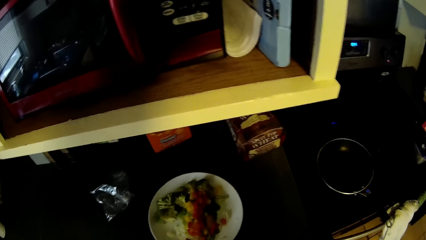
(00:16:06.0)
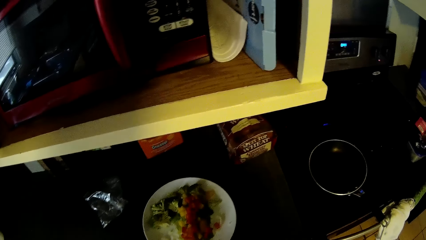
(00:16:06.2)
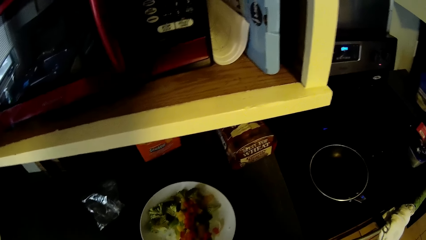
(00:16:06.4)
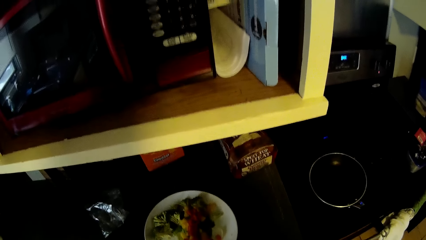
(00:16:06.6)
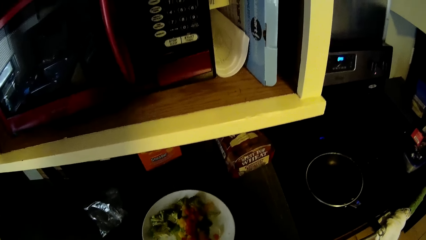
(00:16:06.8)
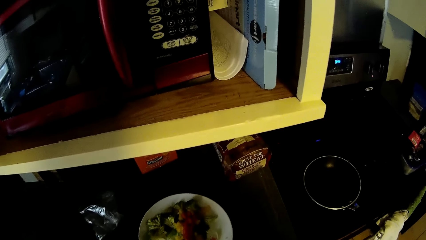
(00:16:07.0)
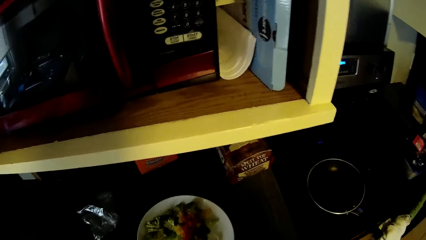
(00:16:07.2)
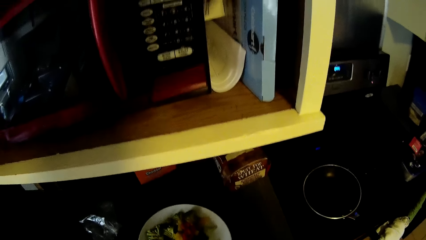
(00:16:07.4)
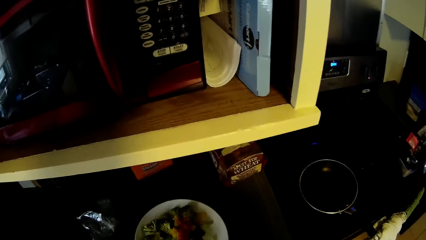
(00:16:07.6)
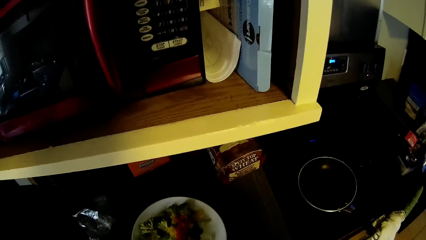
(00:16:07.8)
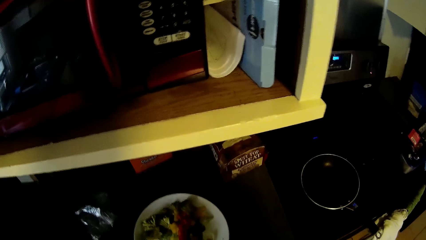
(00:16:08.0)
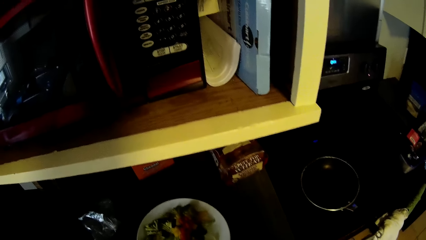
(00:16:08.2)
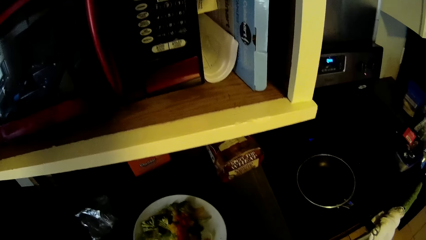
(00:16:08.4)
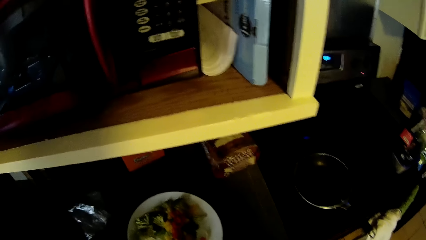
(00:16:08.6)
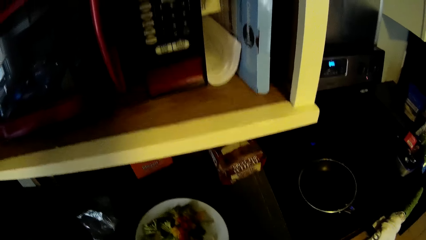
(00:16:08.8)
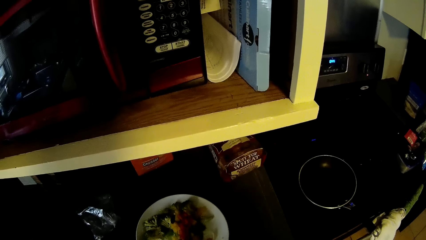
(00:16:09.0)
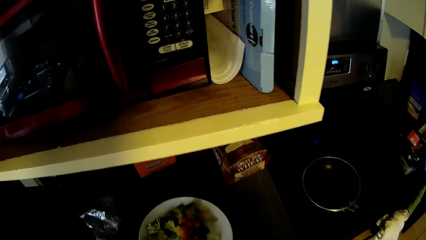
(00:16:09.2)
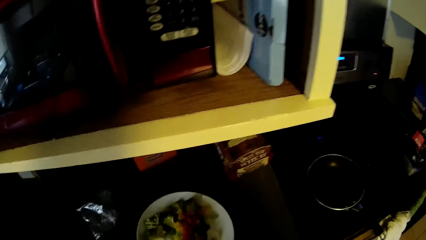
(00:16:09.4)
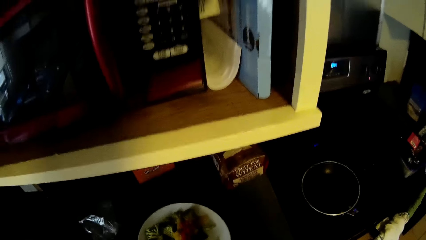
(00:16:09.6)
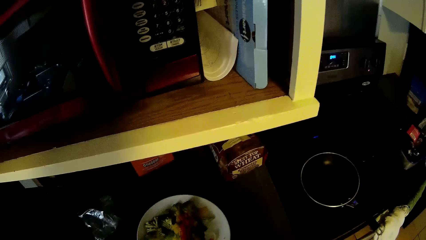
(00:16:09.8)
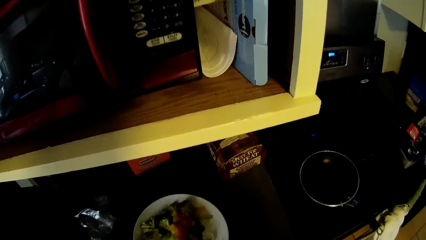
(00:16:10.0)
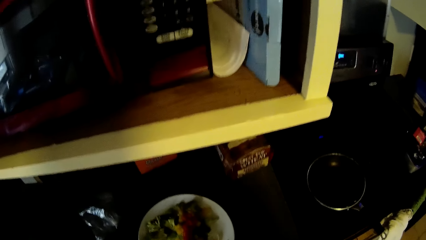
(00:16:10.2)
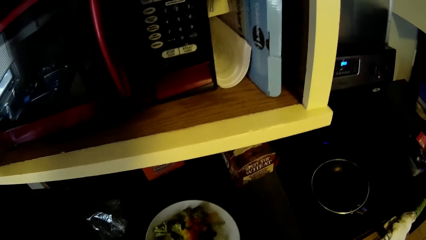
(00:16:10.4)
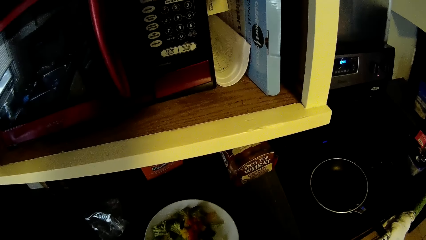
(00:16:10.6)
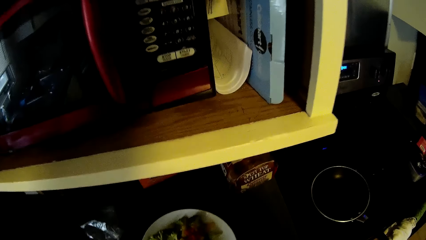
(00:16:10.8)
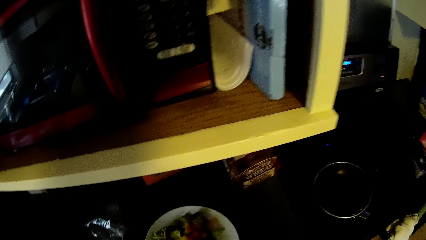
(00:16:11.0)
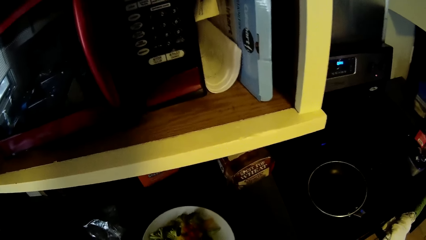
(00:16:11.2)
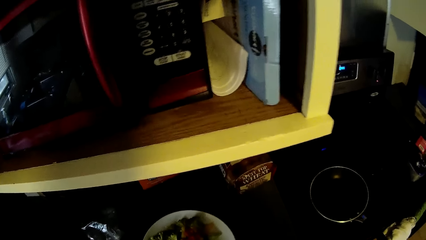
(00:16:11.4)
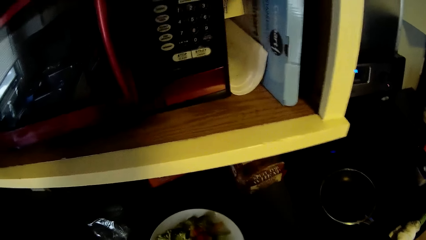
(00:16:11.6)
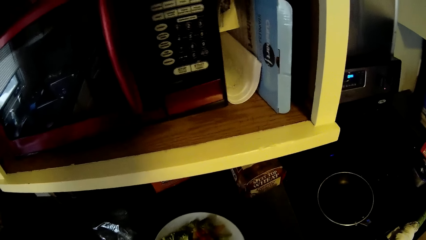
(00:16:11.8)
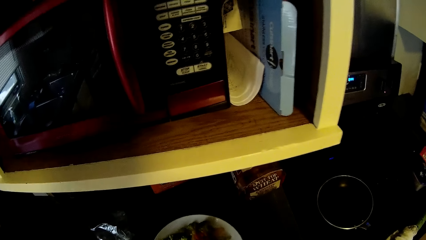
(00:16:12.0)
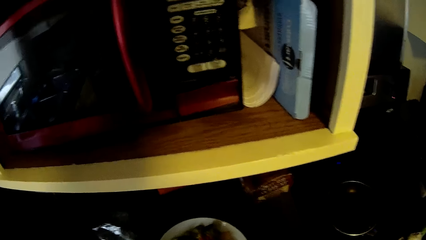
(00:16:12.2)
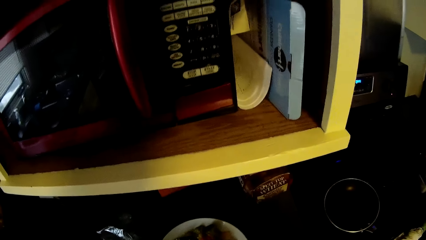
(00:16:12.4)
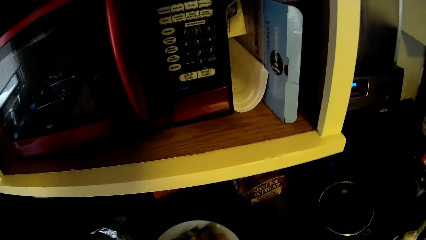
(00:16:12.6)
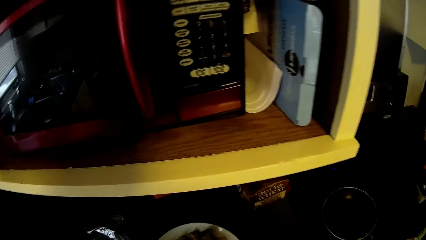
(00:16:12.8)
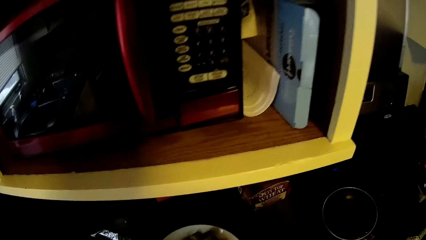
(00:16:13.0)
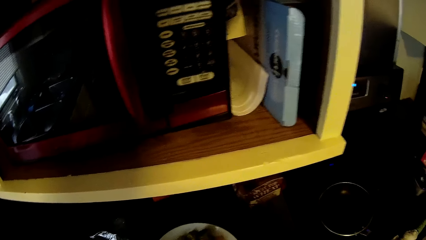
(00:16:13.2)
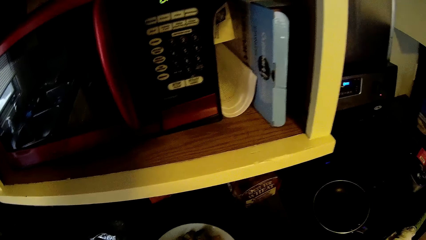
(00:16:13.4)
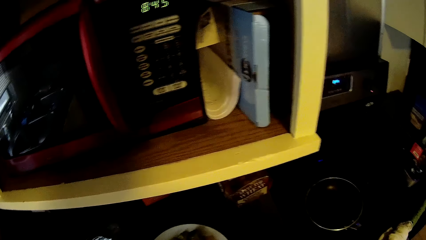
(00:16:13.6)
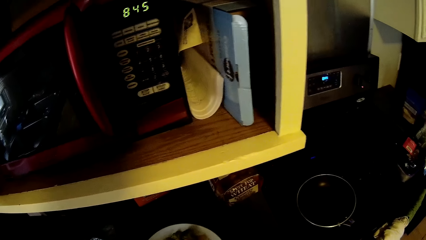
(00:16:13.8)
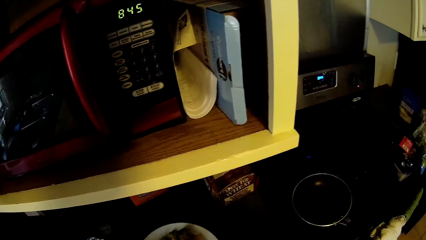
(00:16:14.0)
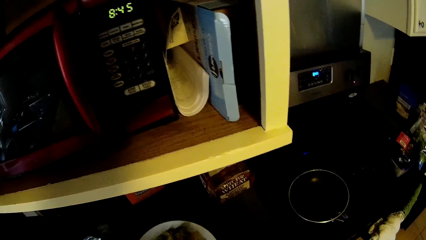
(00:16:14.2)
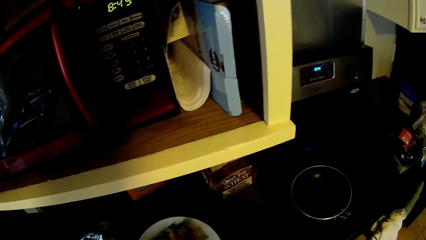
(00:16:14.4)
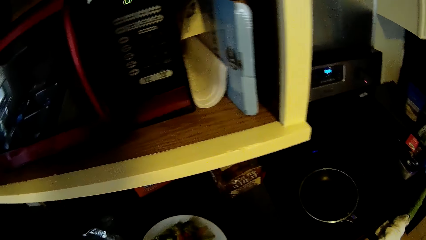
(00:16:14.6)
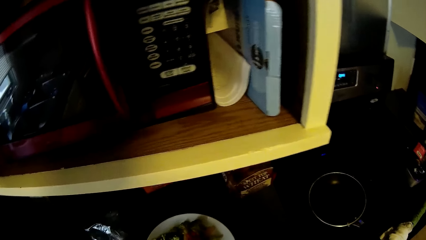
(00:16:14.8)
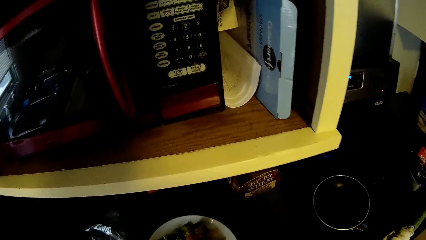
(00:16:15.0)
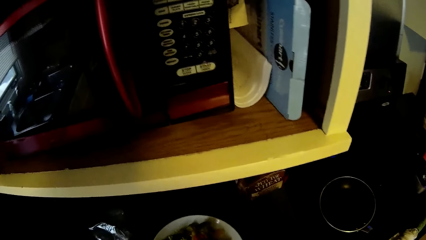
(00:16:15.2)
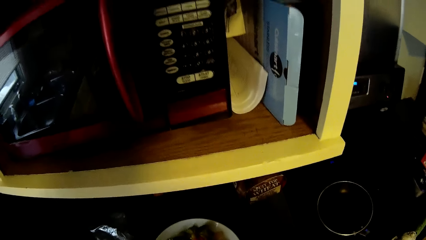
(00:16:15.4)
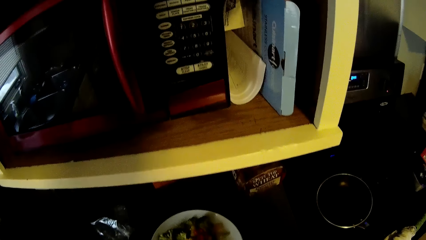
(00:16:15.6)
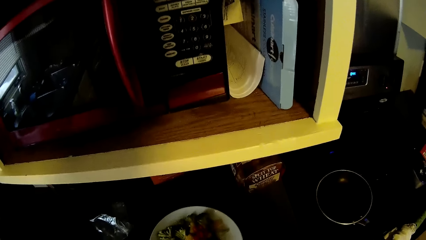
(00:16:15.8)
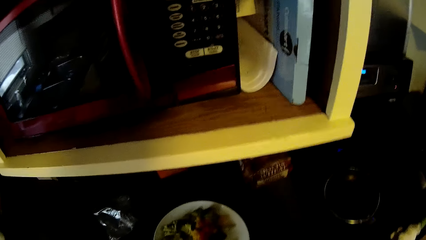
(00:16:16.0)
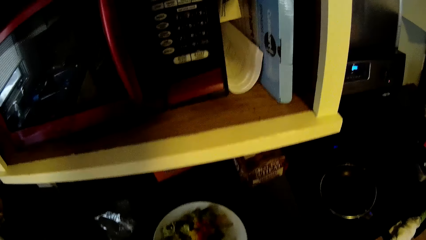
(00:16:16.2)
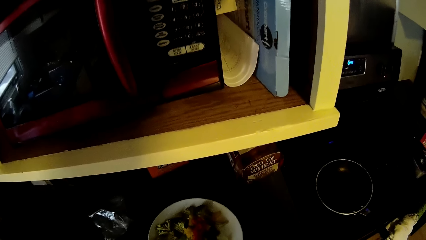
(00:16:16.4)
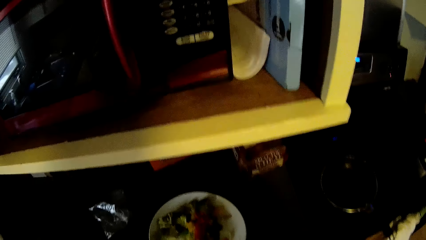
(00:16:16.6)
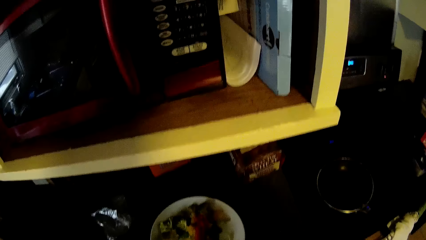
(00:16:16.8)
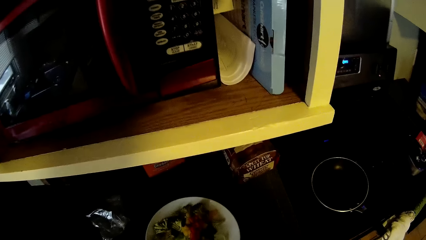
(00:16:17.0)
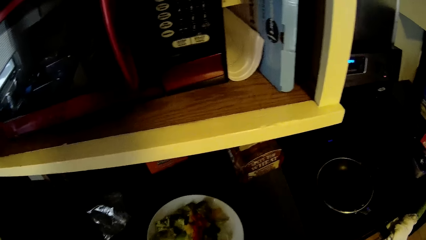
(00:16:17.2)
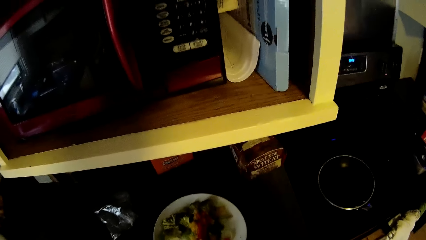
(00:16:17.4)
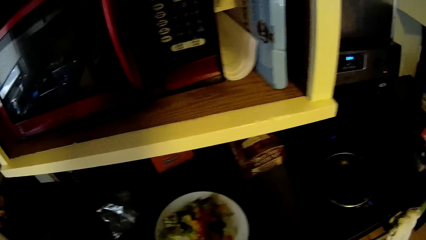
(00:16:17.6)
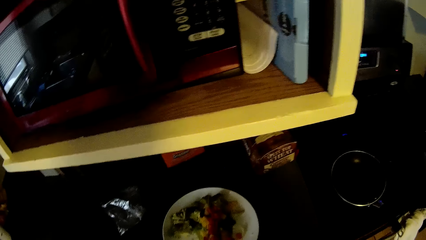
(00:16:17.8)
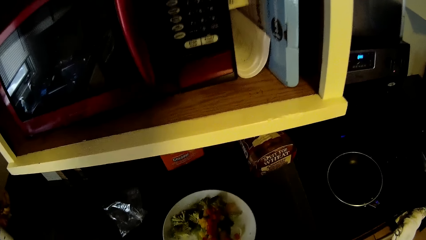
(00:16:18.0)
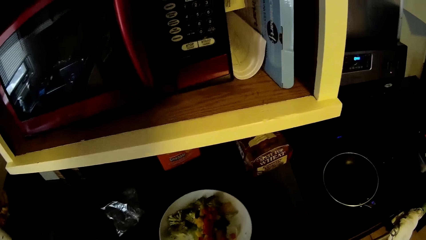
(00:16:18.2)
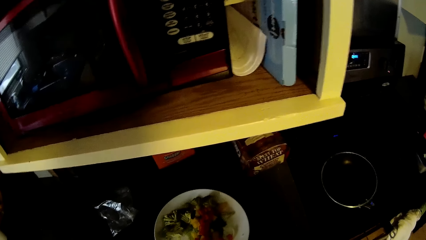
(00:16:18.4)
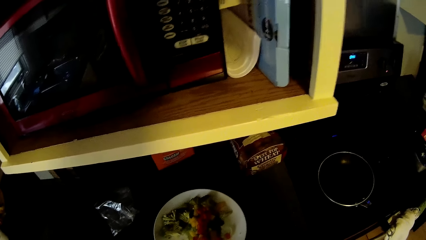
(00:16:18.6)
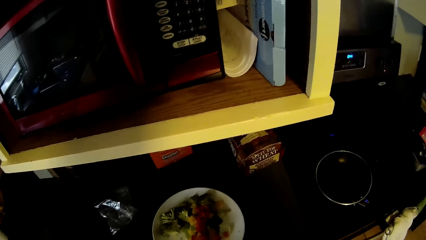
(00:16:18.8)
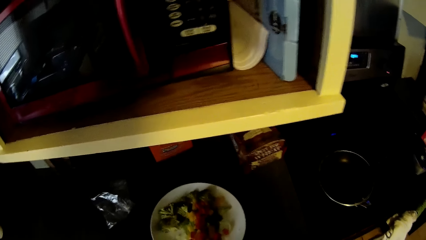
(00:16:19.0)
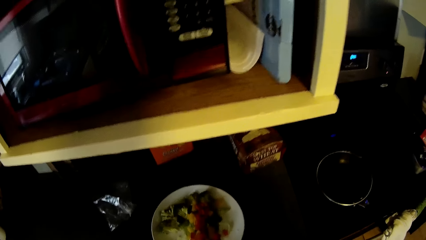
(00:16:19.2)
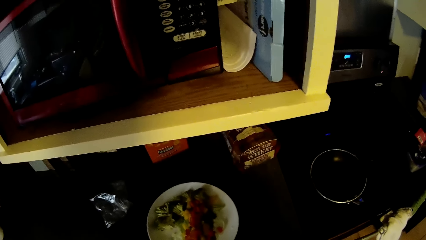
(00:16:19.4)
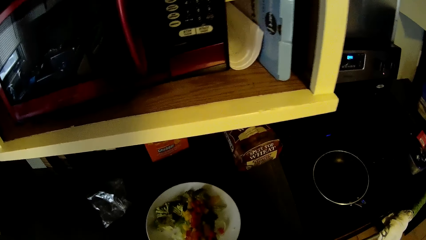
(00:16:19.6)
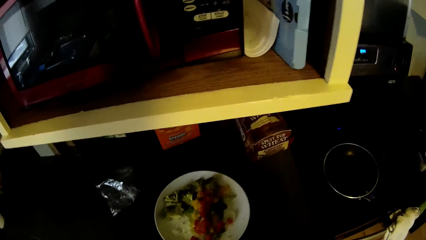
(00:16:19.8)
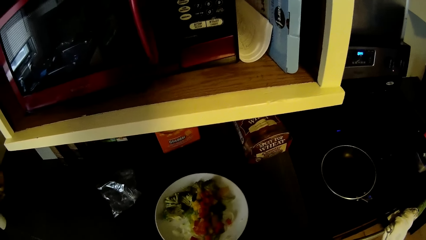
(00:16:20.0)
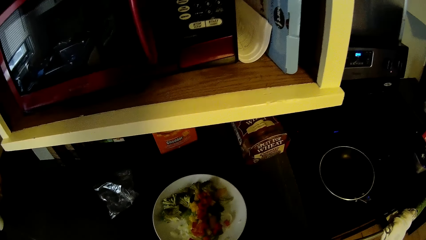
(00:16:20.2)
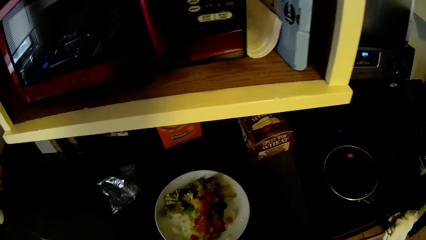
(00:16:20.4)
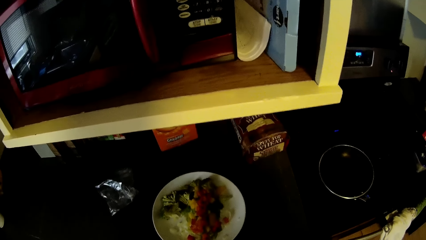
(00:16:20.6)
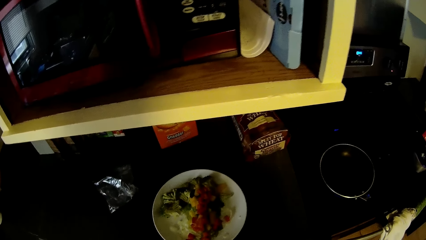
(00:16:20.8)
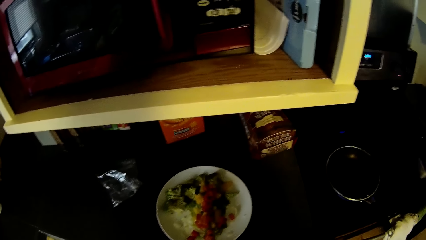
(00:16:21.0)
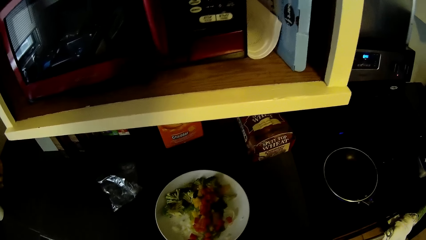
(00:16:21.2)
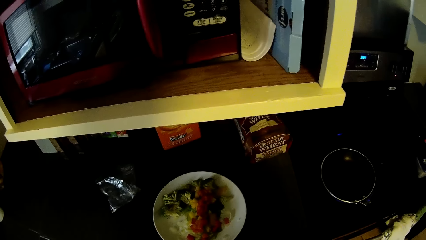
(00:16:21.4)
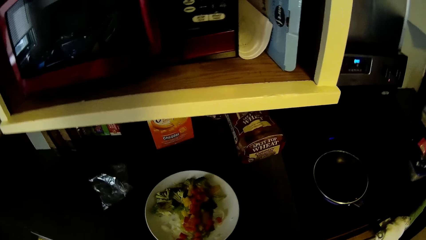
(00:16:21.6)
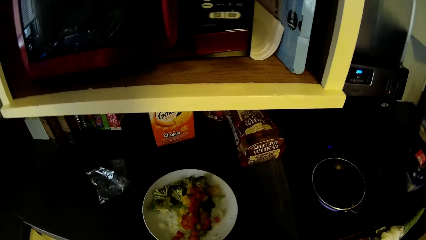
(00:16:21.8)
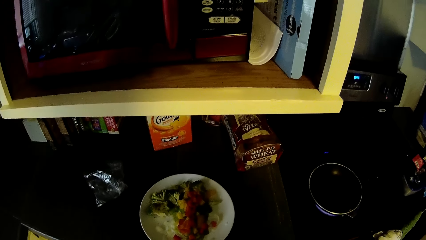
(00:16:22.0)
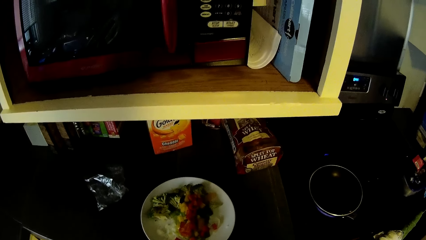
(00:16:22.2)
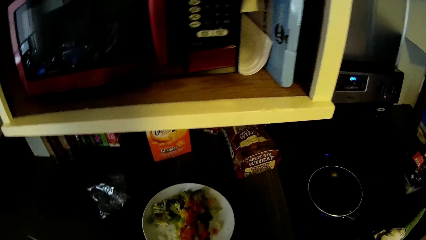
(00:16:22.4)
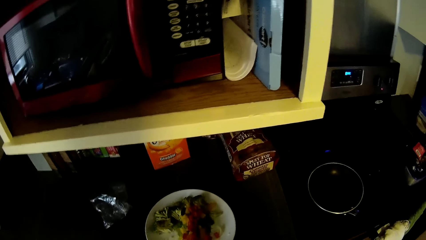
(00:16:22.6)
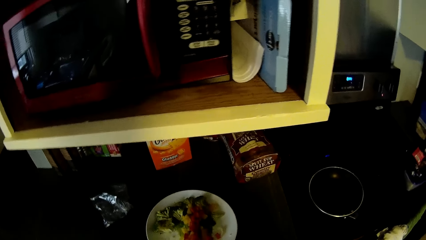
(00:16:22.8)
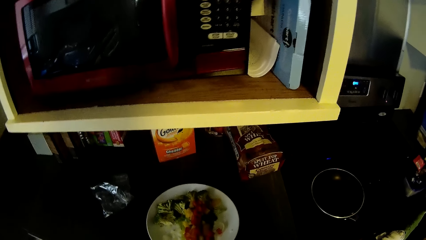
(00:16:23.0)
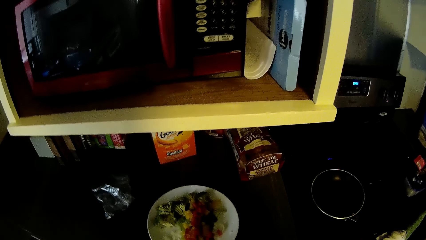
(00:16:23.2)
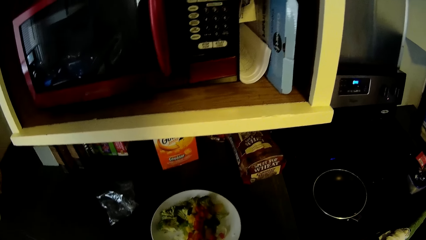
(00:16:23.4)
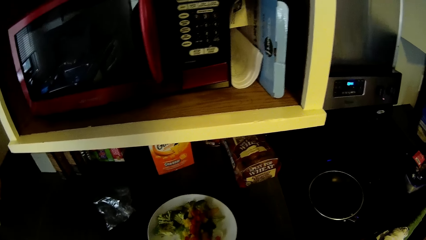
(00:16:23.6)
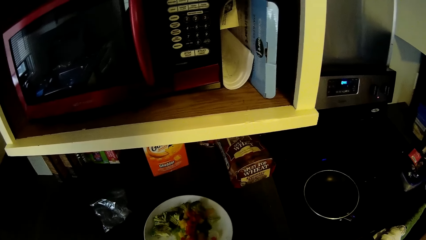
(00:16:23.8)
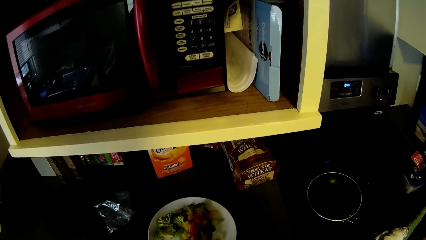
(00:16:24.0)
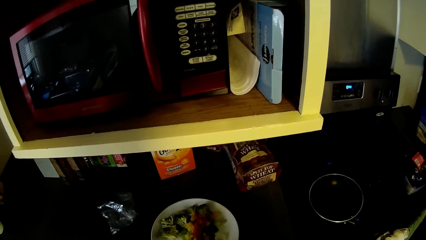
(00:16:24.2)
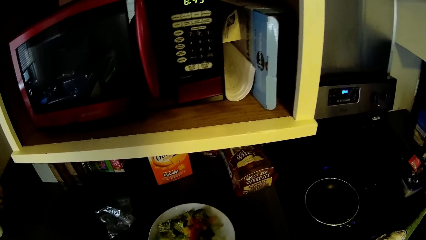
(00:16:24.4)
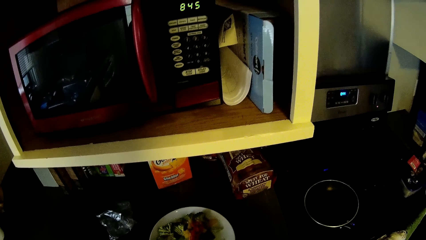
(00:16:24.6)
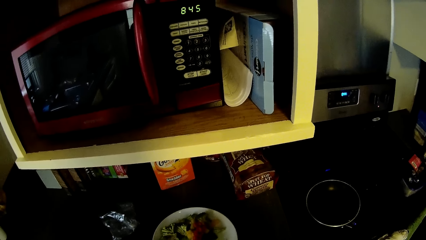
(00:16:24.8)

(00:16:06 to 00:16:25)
The camera wearer stares around the countertop and cooker.
